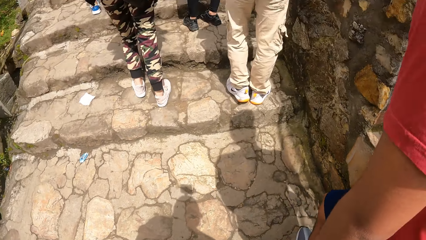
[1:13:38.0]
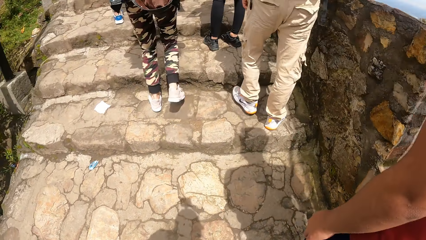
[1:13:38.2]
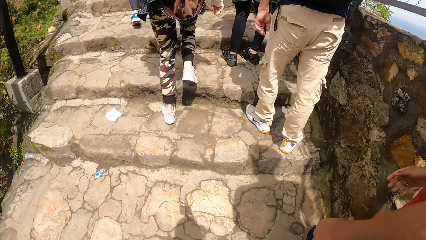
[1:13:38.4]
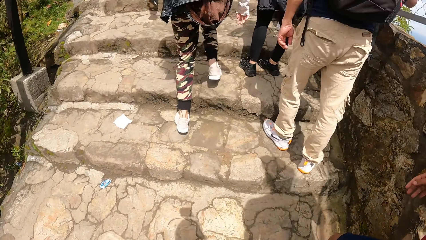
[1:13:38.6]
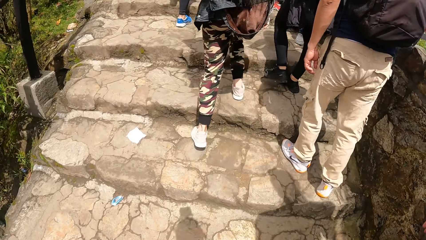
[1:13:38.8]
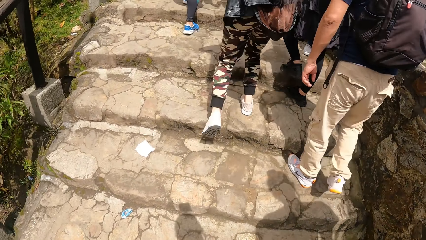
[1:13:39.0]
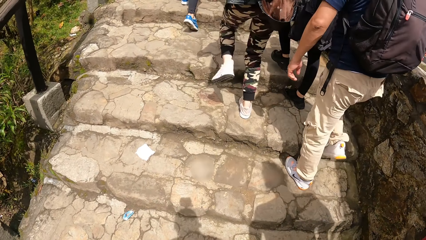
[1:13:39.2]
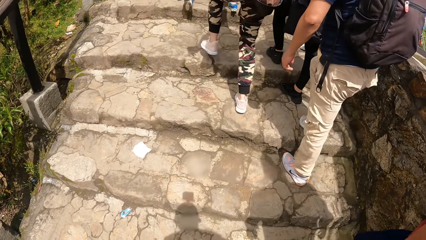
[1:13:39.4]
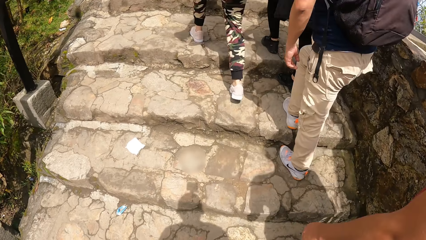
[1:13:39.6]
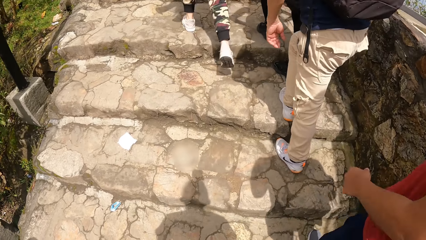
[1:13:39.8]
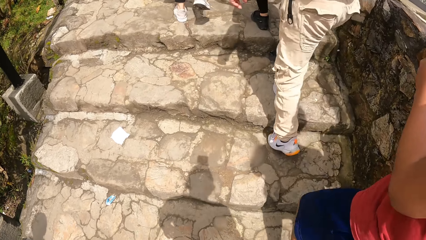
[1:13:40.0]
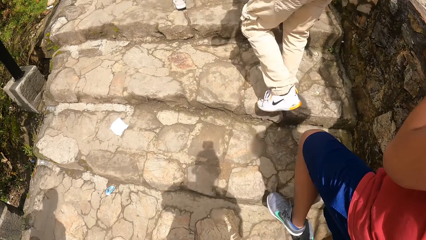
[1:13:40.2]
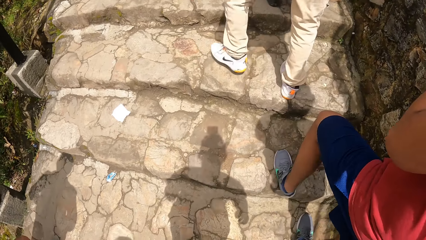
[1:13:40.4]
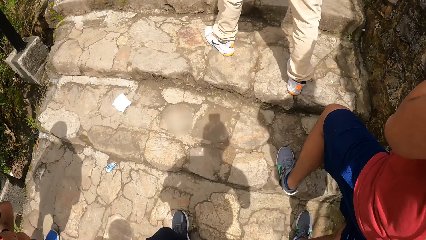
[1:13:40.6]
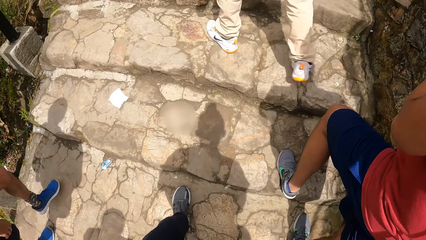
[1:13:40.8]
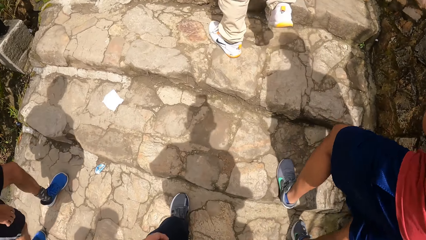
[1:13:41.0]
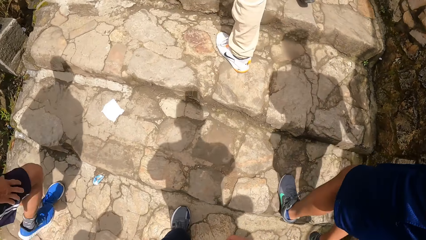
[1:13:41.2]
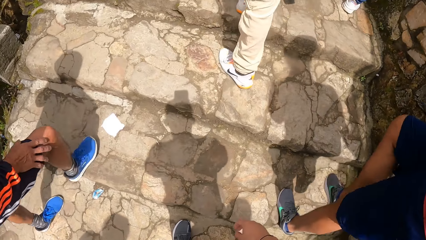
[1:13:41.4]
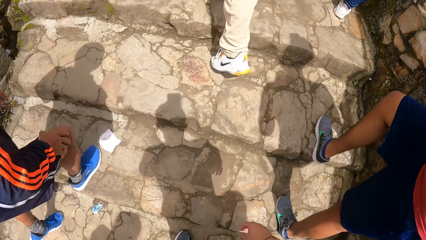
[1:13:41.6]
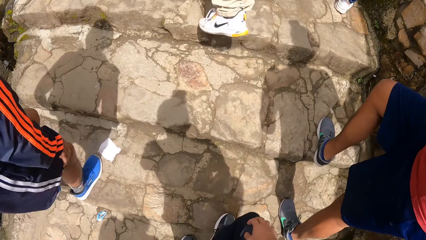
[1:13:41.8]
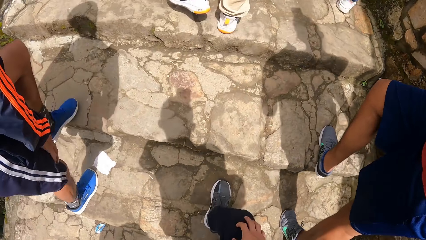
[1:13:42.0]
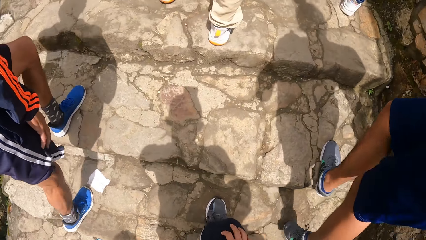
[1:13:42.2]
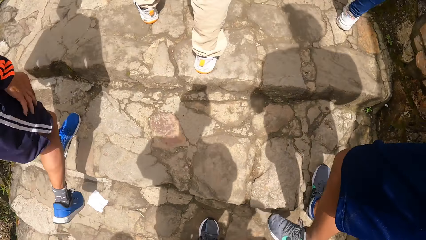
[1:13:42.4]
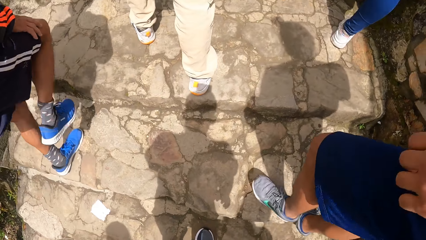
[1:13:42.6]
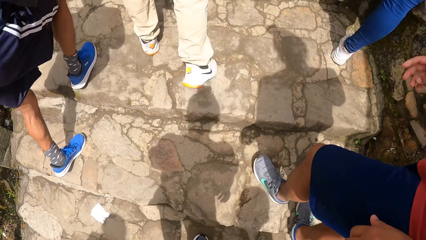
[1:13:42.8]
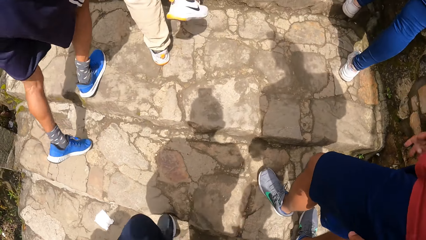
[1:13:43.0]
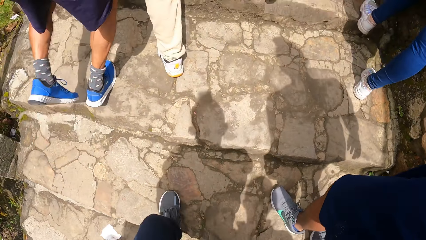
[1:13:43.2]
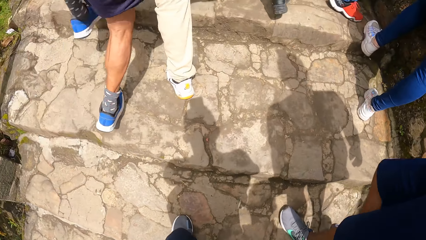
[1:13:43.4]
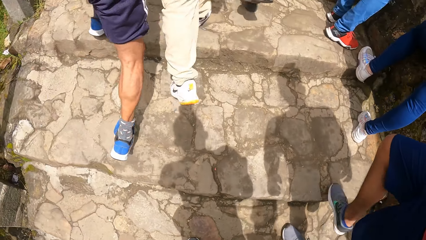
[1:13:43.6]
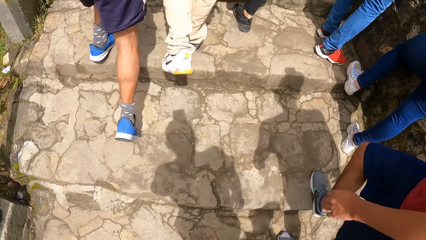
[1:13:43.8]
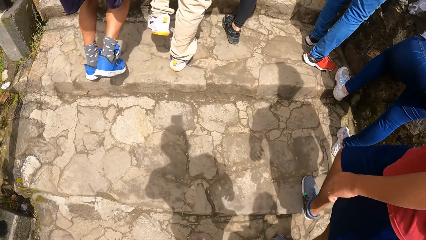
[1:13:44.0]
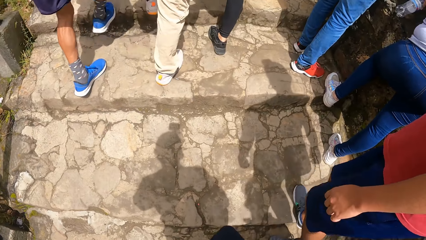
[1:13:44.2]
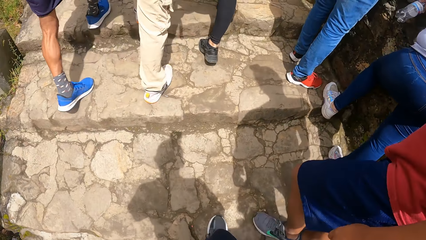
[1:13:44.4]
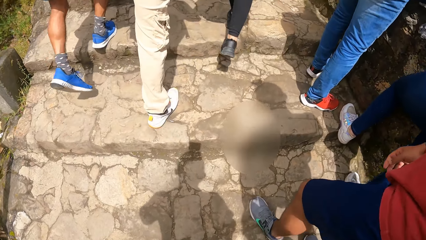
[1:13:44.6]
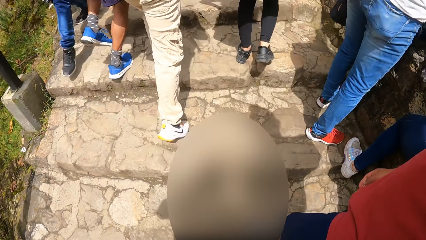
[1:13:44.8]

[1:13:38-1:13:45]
A man raises his left hand.

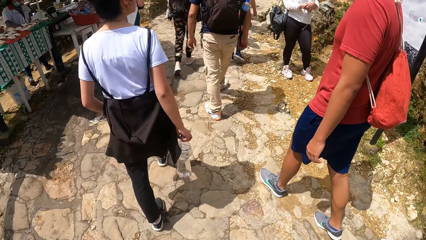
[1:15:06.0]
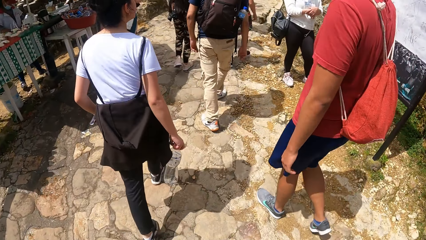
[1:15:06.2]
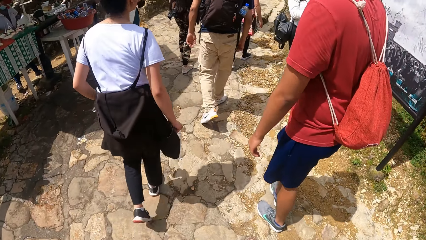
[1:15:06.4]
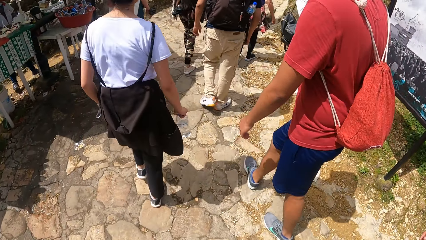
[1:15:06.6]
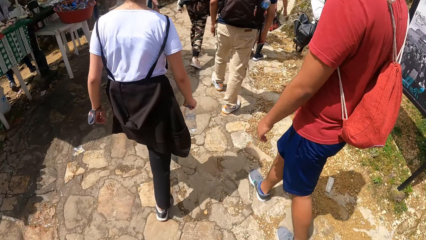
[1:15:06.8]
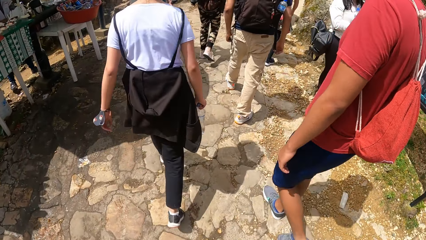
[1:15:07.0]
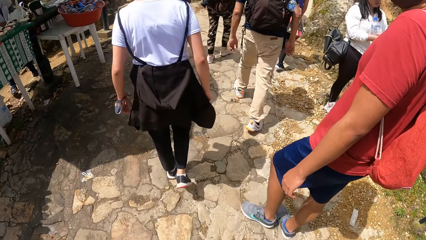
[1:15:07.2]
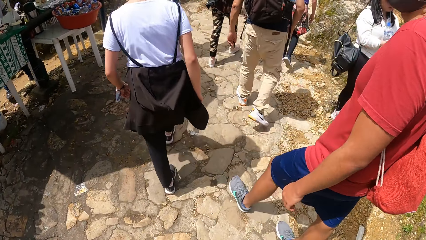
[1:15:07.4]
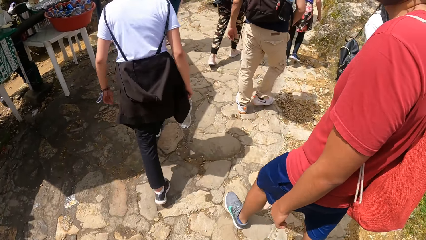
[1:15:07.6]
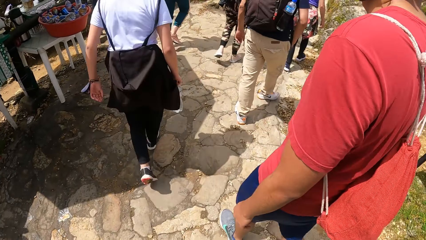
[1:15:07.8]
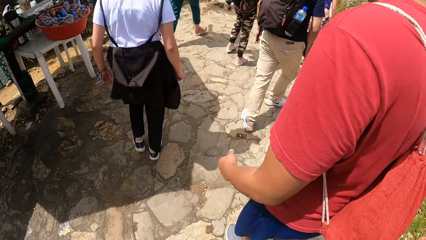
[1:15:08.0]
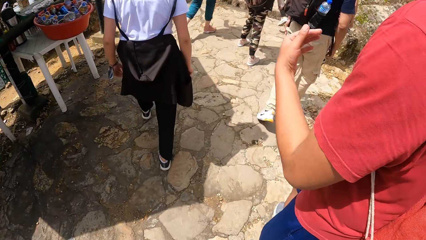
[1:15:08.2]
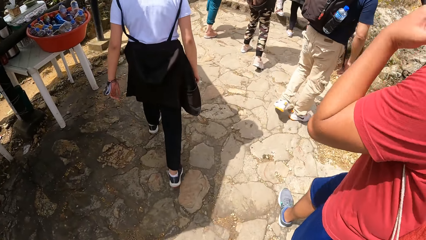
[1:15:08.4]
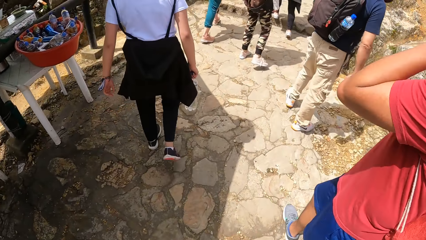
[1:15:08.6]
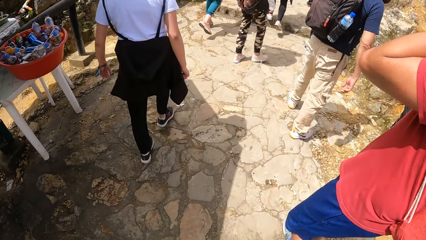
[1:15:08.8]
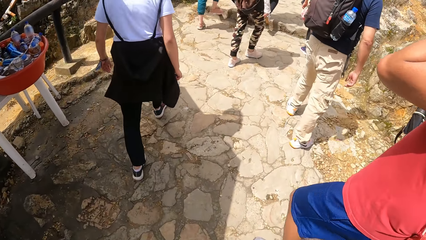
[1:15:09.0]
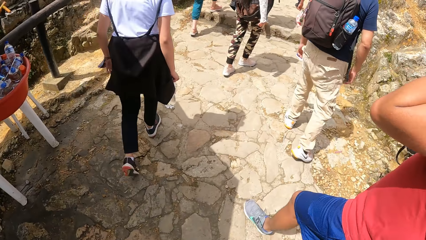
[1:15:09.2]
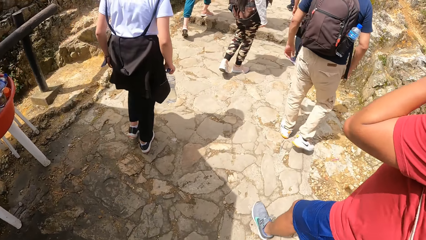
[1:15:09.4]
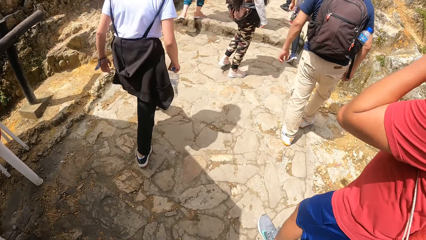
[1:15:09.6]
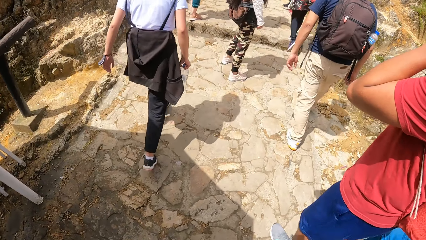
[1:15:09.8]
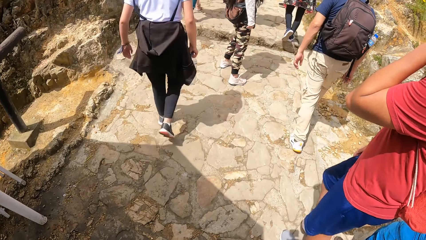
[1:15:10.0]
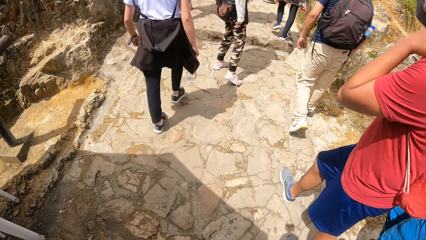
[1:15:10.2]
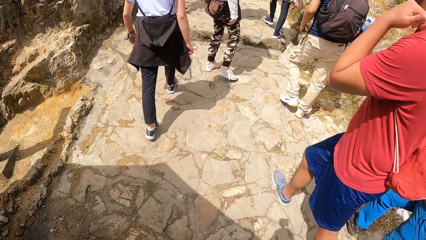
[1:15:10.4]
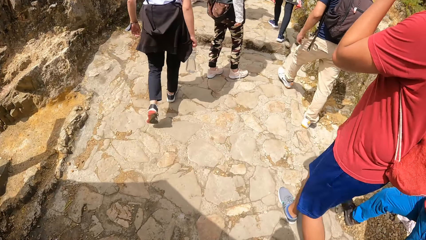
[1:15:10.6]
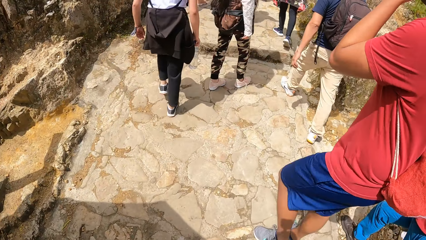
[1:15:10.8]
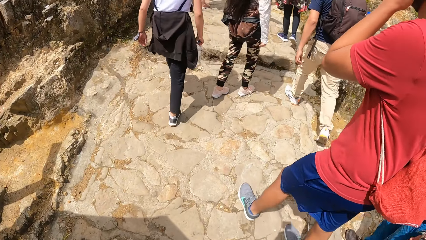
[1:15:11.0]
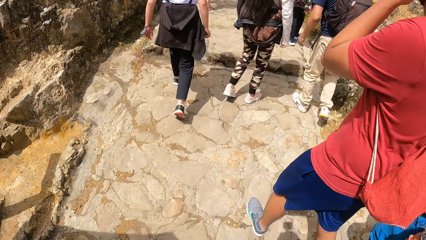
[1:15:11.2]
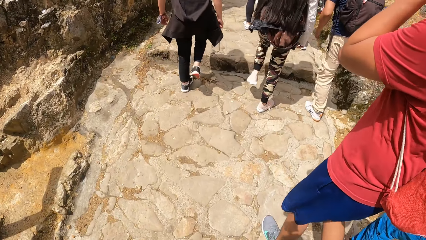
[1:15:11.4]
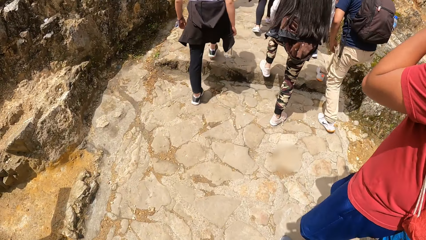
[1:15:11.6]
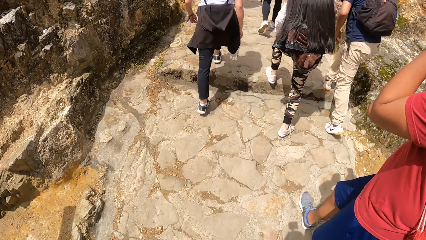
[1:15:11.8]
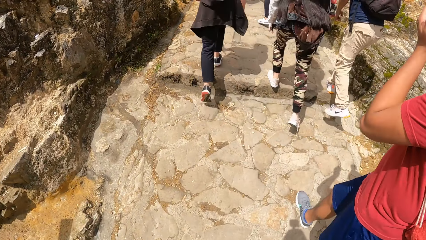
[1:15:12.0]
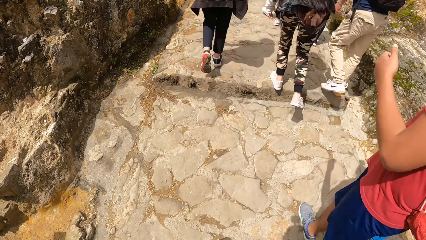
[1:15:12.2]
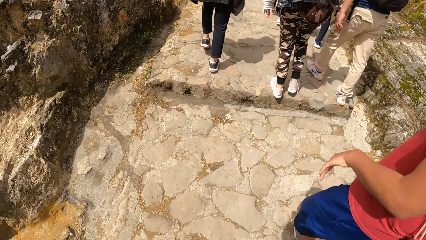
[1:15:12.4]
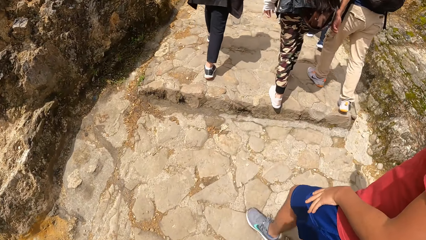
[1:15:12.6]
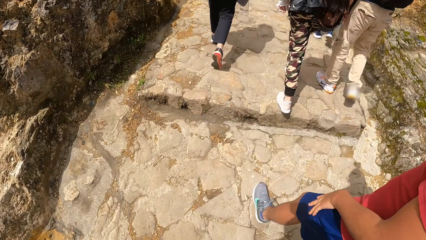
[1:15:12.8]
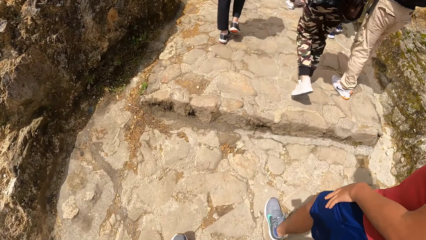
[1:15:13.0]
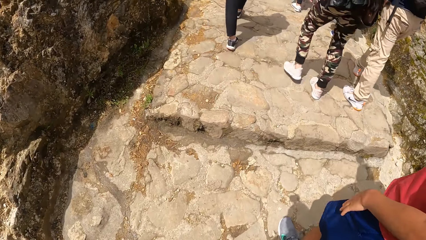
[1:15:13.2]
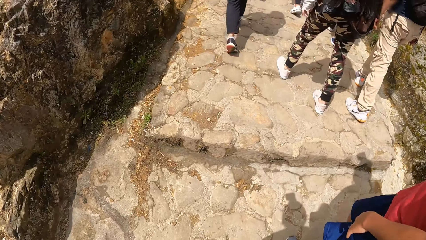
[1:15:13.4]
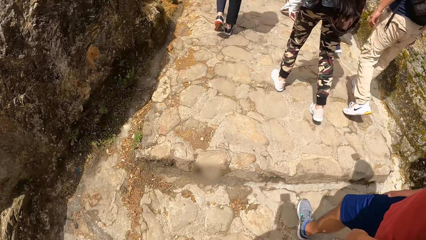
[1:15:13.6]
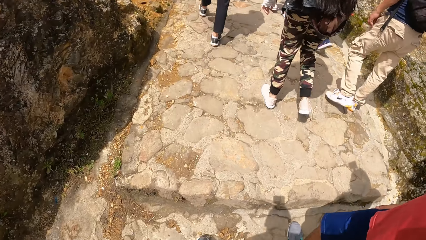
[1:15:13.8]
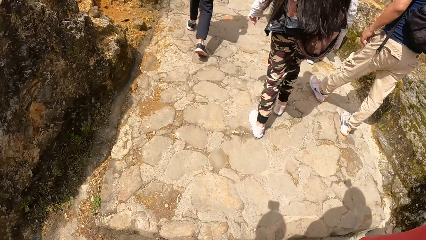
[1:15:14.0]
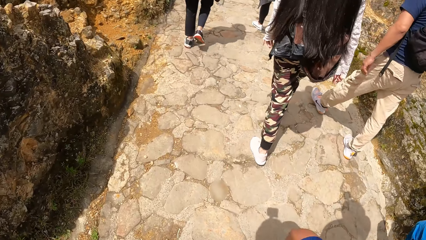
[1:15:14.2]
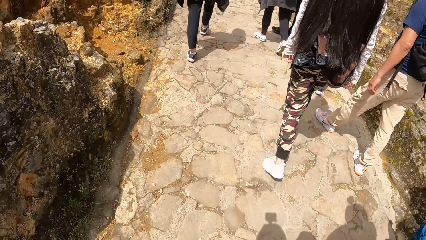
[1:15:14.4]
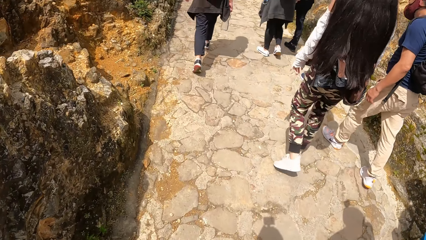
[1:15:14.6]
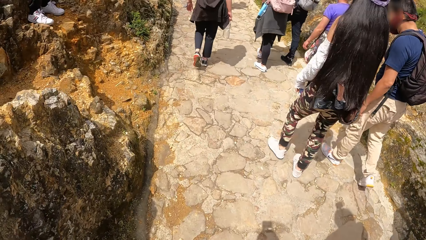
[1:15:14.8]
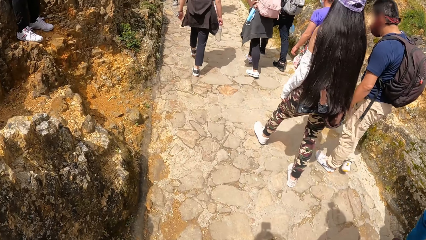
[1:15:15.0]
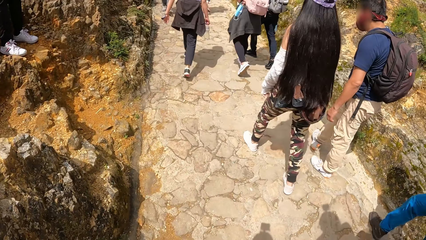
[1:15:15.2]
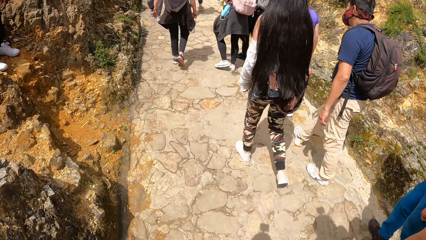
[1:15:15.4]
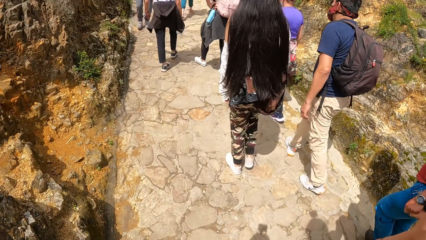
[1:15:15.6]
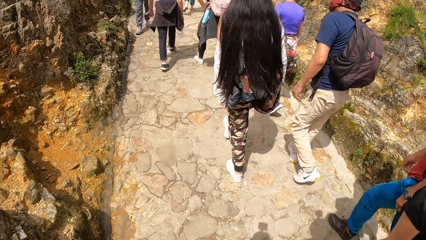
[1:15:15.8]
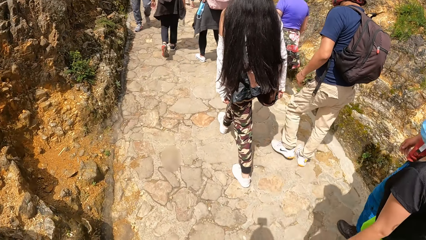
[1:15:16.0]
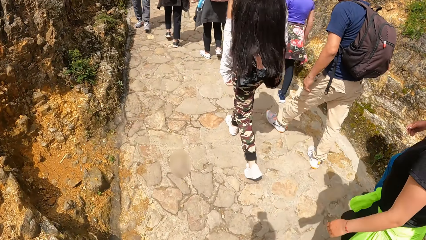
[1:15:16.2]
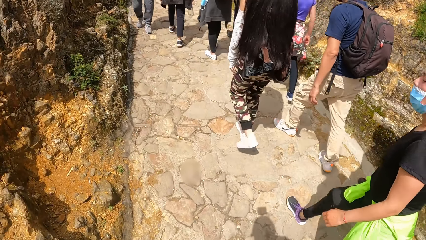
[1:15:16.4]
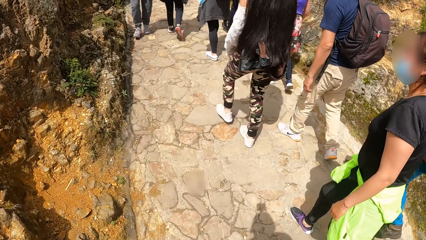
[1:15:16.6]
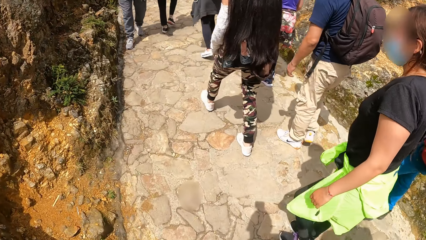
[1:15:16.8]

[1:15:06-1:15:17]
The man raises his left hand, itches his neck with his left hand, and puts down his left hand.
